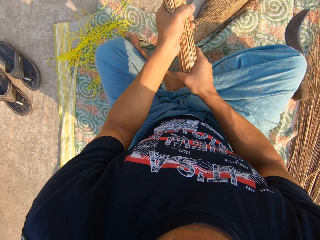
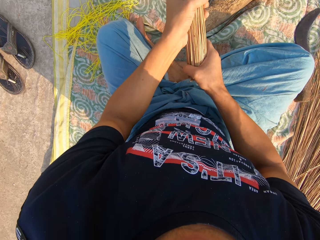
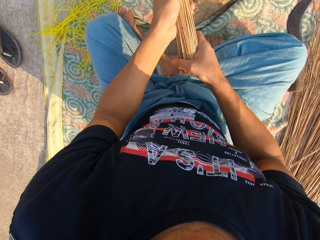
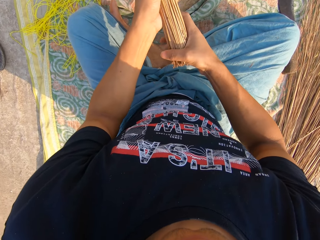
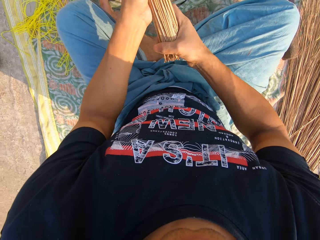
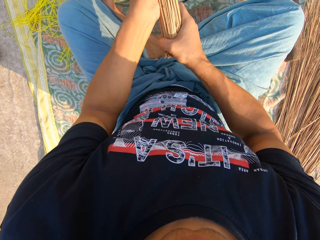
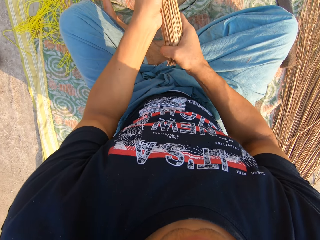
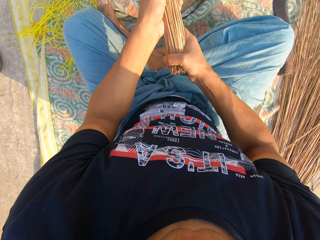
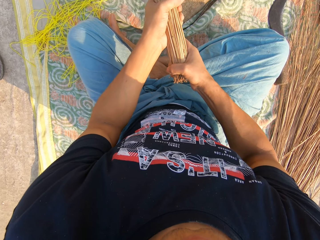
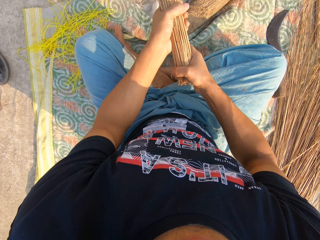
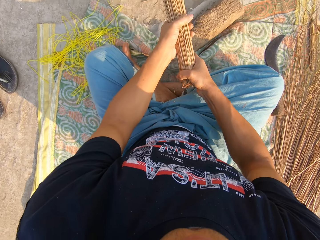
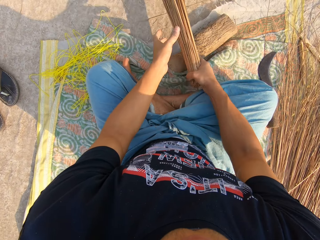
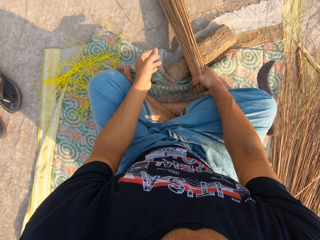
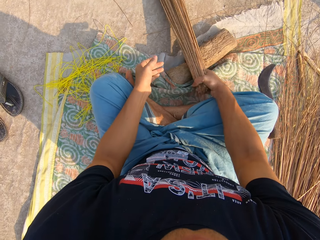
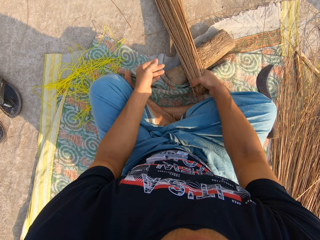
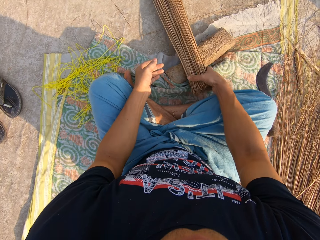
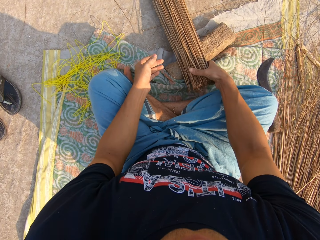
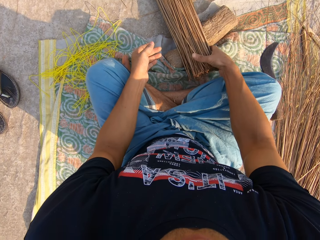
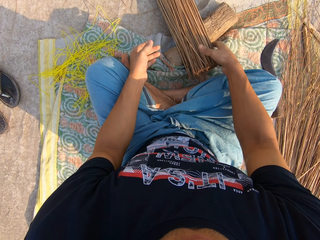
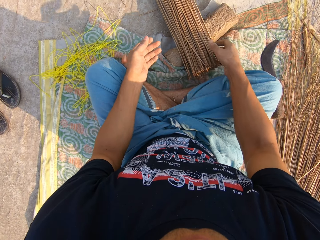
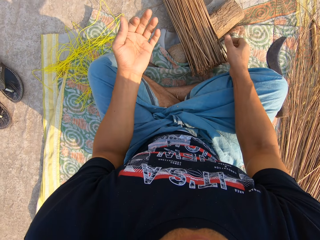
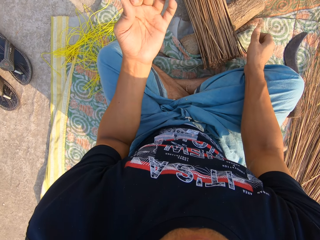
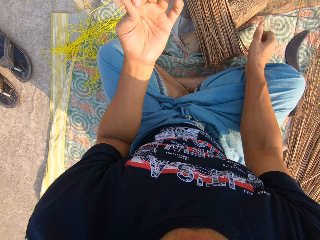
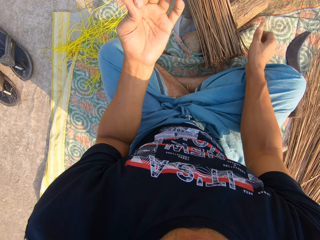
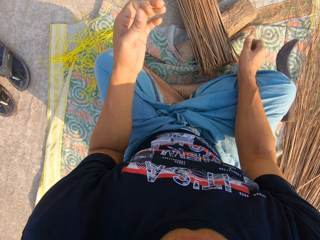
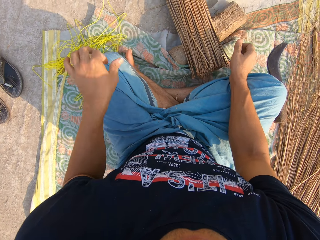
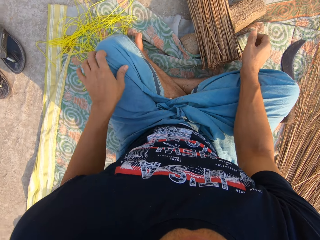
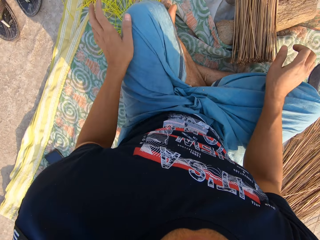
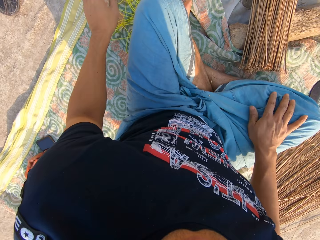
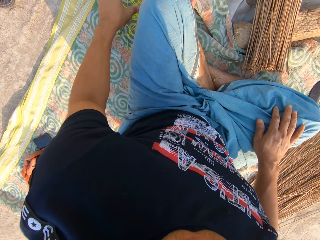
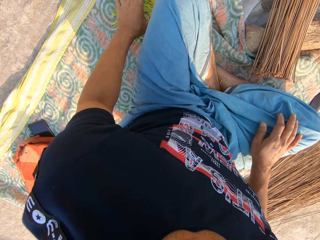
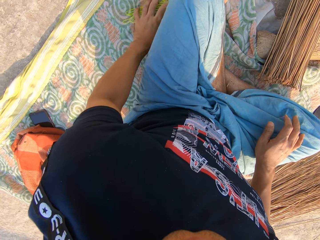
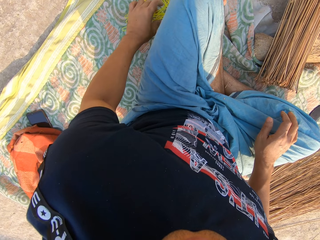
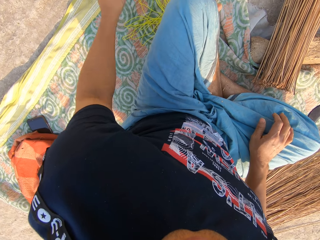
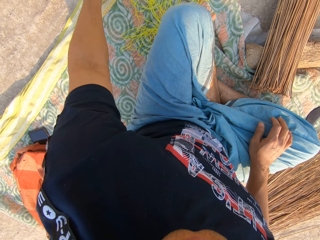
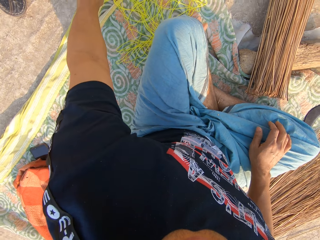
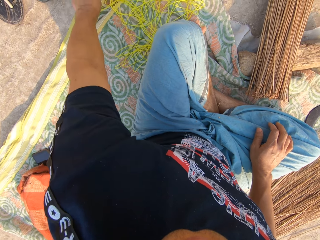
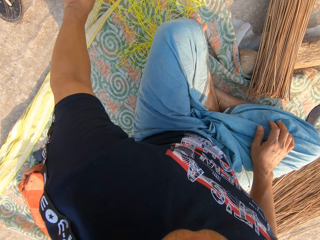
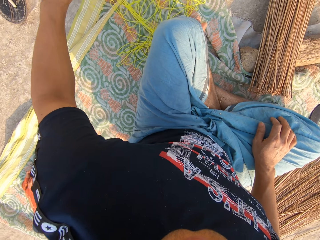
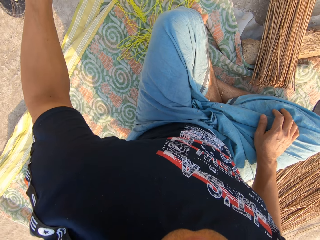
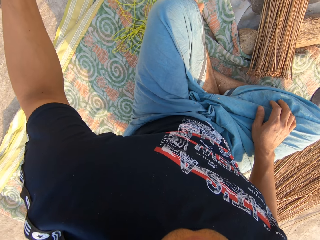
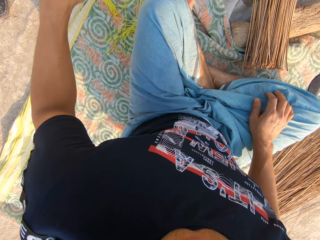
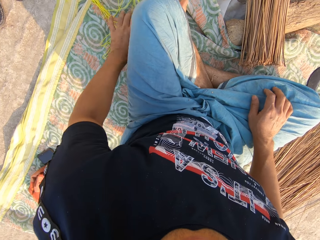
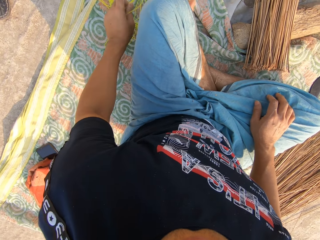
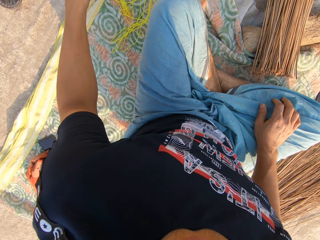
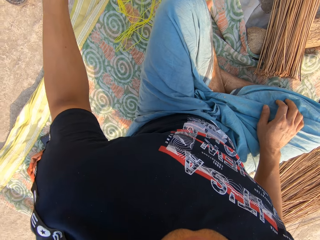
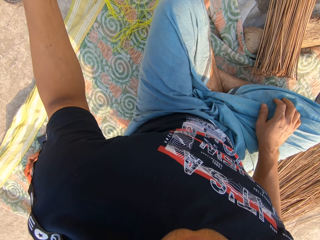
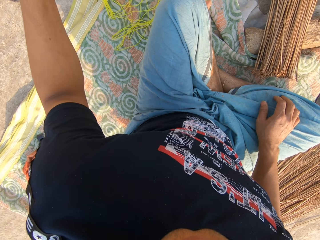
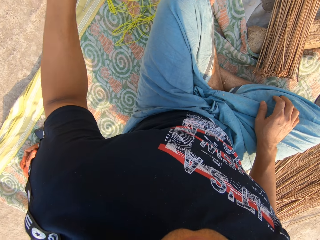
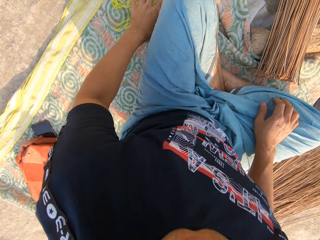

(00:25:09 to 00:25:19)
The camera wearer places the broomsticks on the board. He scatters the broomsticks with his hand, looks at his hand, wipes his hand on the cloth and places his hand on the rope. He picks up the rope from the ground with his left hand.

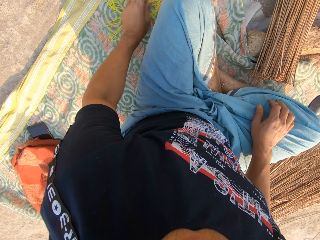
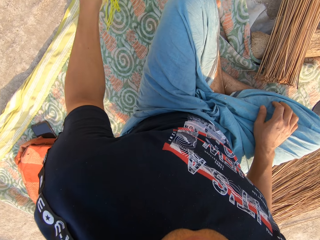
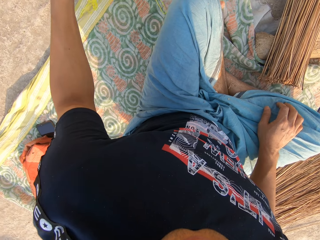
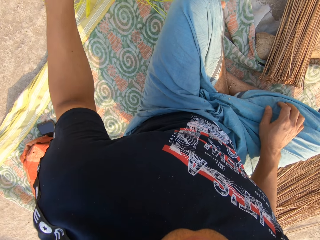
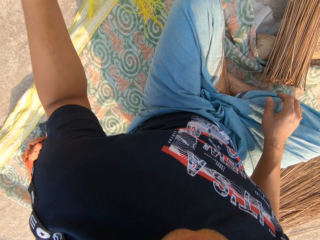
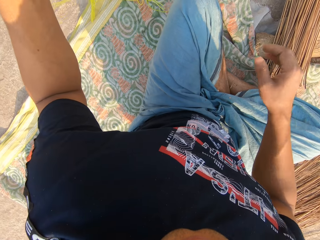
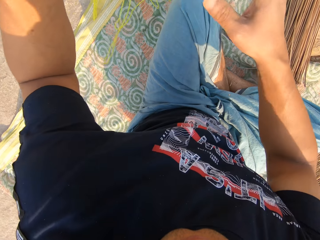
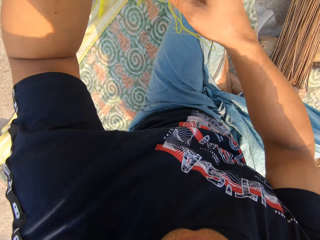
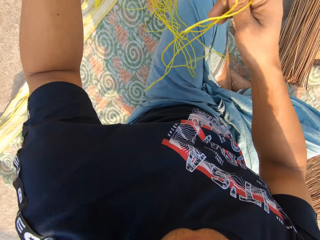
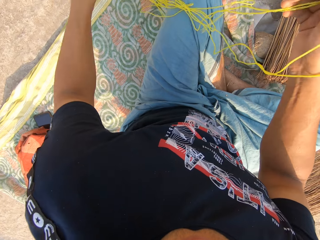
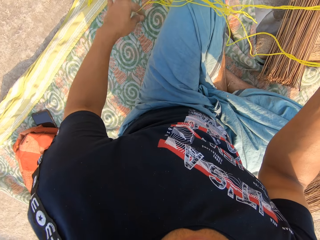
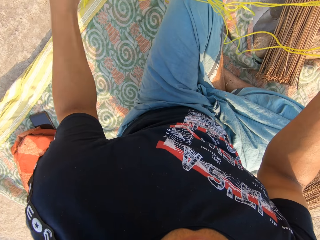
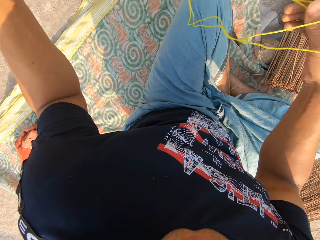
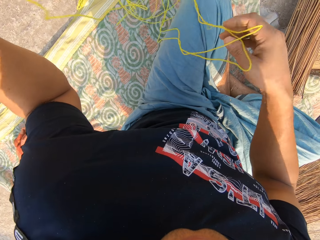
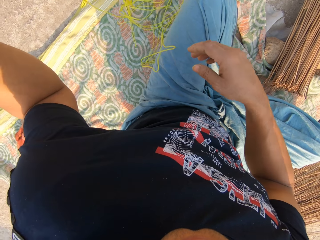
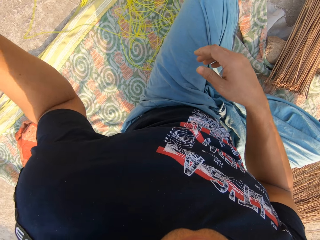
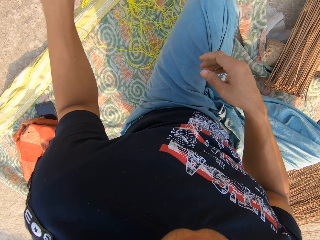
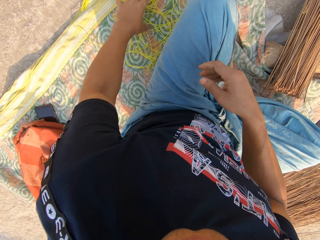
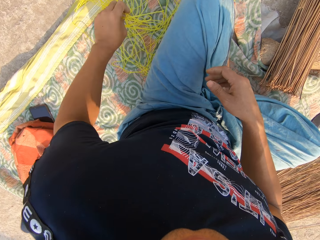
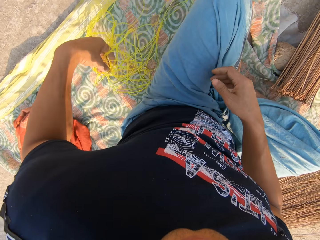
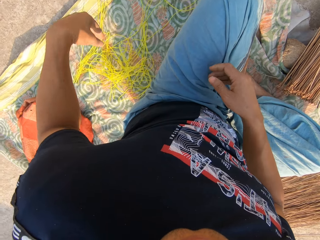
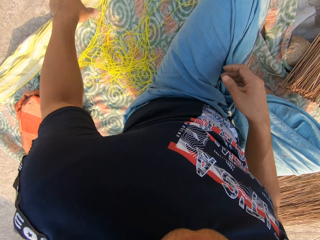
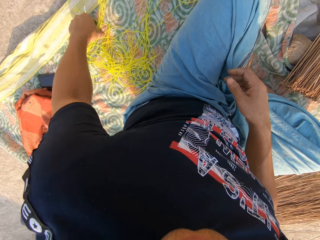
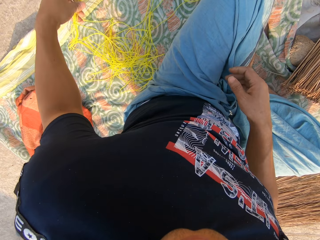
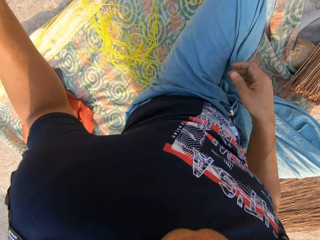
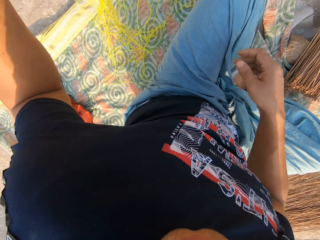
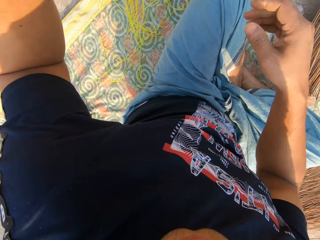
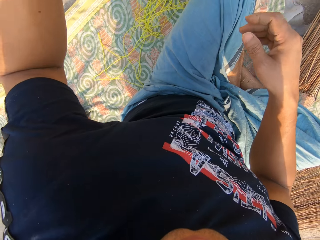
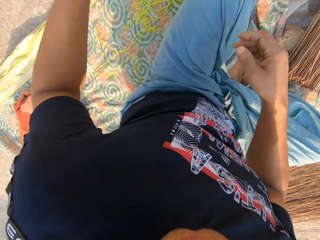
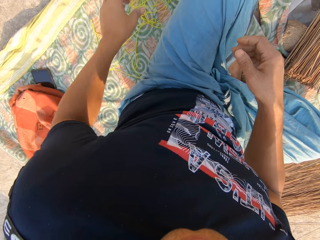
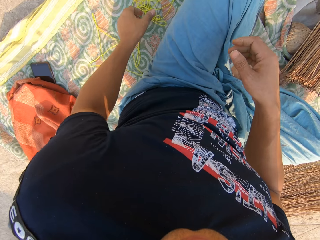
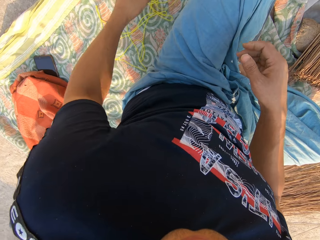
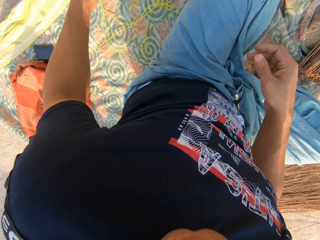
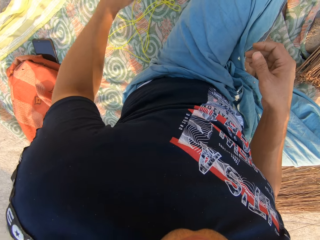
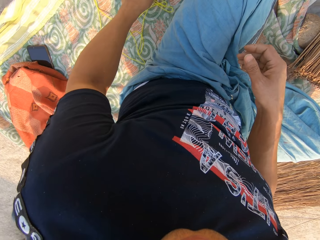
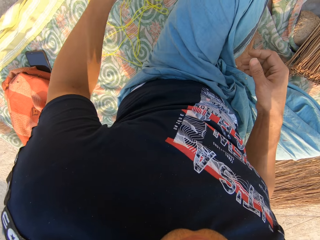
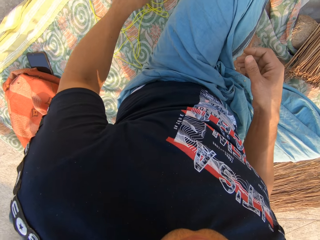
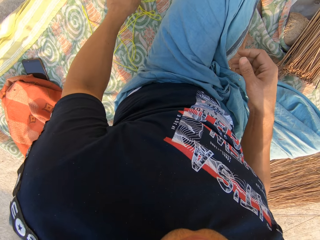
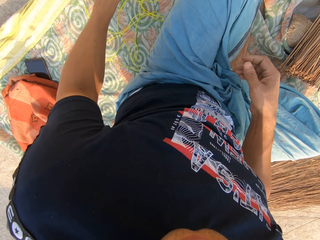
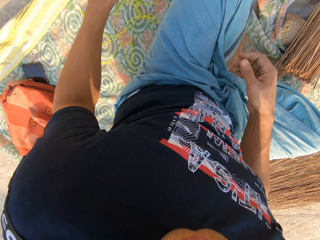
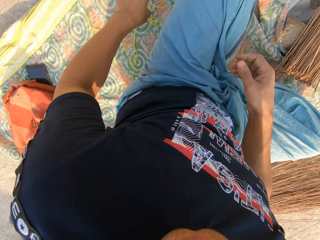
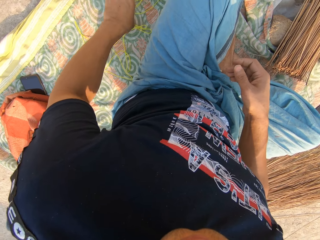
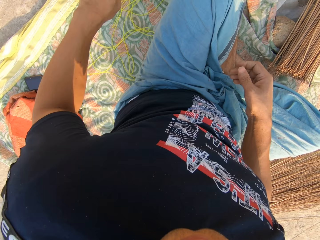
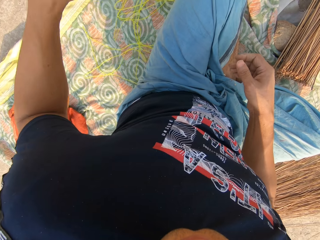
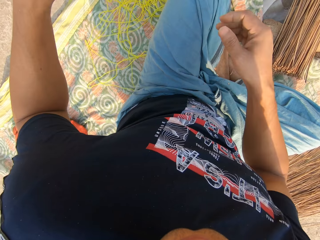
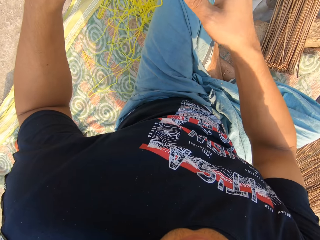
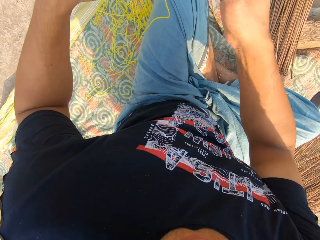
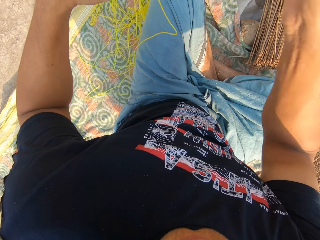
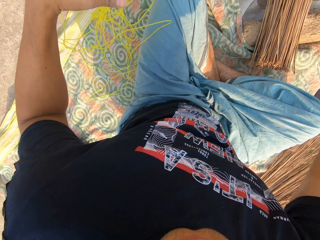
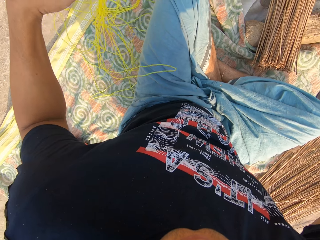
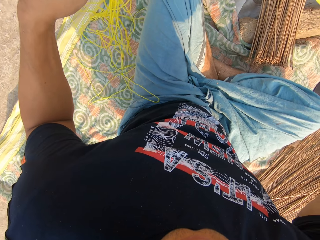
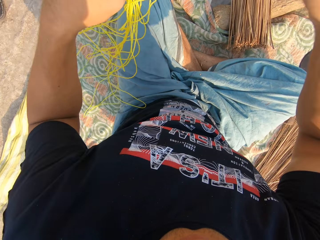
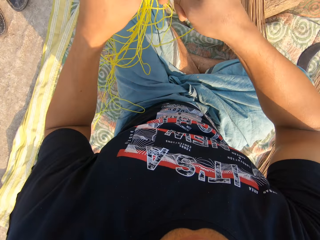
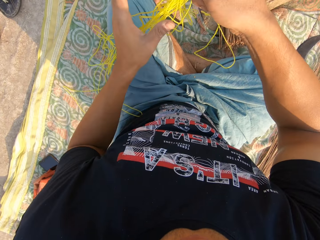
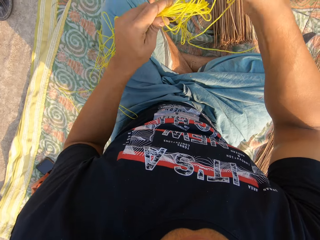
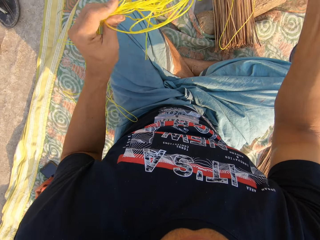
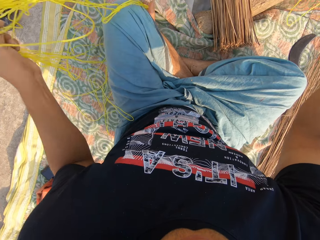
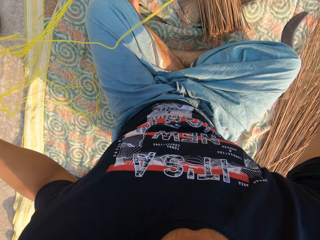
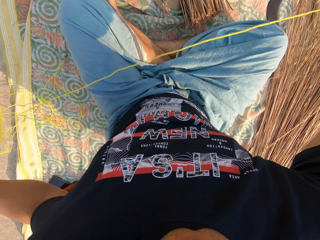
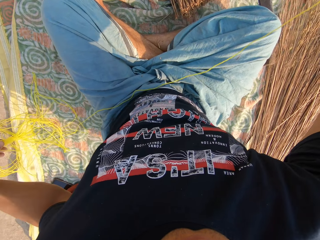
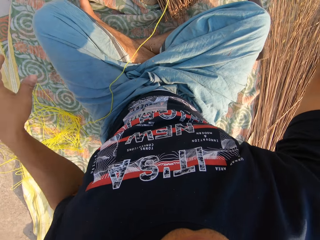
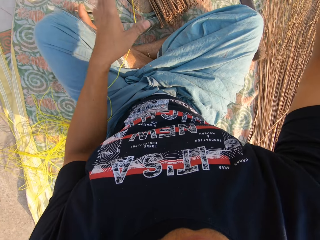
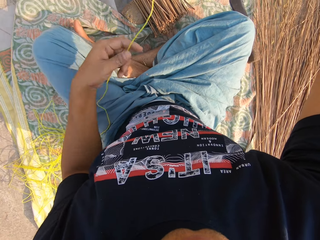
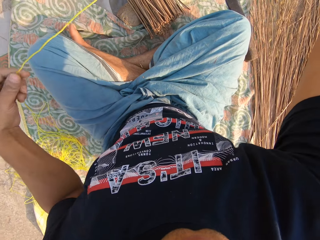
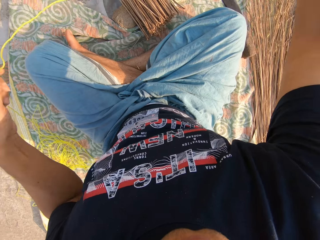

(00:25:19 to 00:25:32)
The camera wearer places the rope in his right hand. He picks up the rope with his left hand. He lets go of the rope in his right hand. He moves the rope with his hand. He places the rope in his right hand. He pulls on the rope with his right hand.
